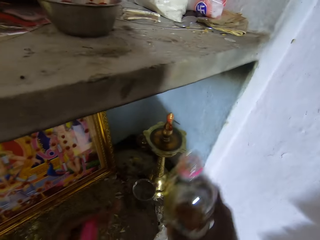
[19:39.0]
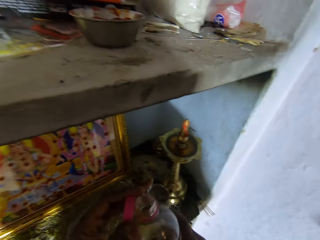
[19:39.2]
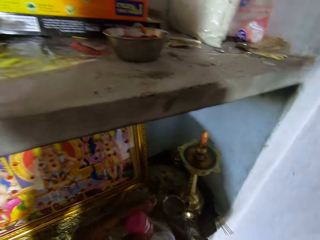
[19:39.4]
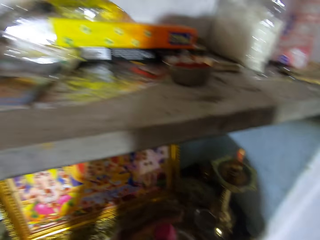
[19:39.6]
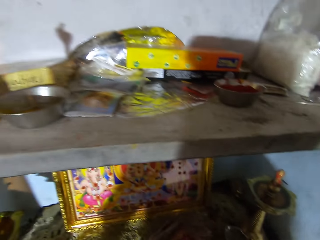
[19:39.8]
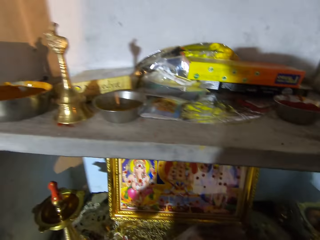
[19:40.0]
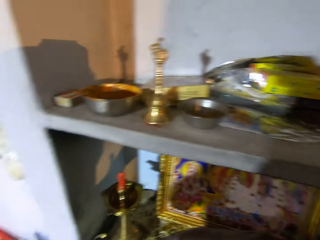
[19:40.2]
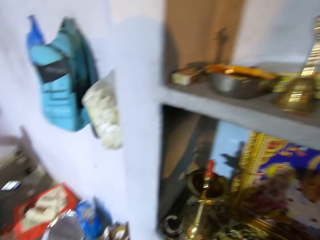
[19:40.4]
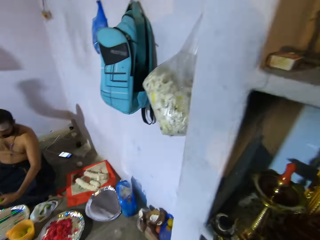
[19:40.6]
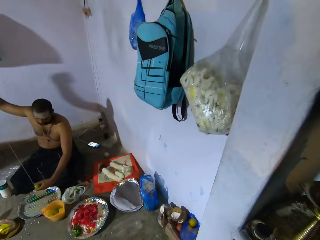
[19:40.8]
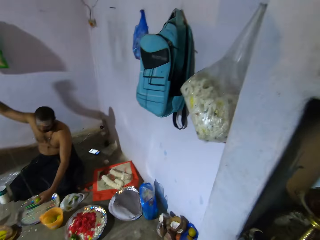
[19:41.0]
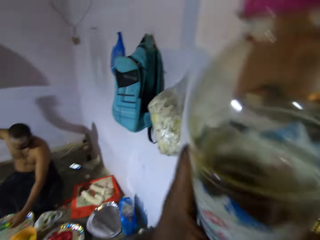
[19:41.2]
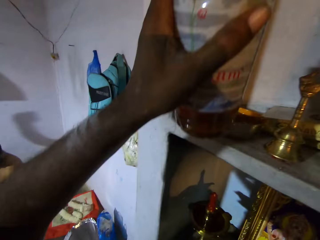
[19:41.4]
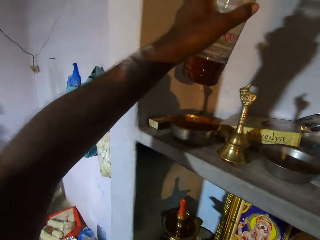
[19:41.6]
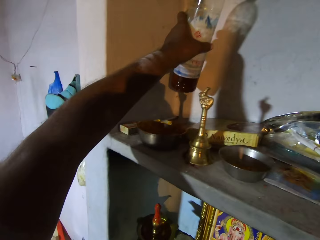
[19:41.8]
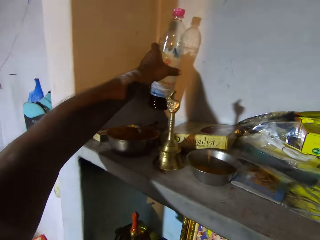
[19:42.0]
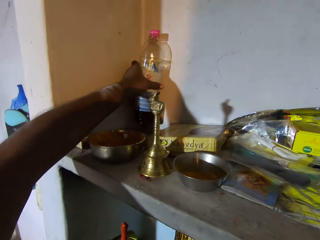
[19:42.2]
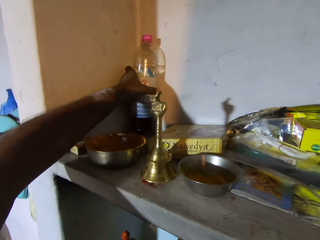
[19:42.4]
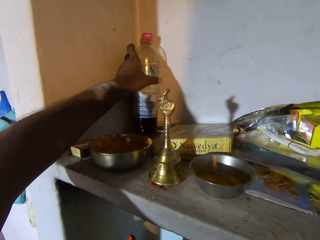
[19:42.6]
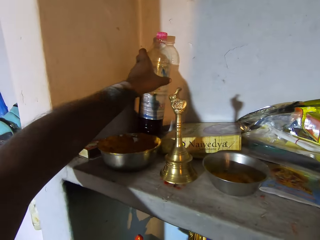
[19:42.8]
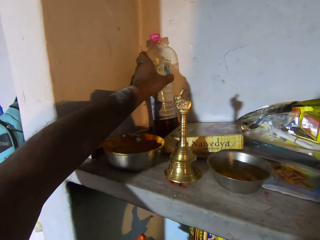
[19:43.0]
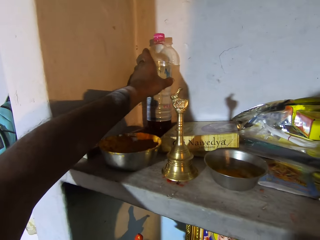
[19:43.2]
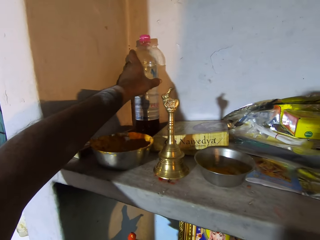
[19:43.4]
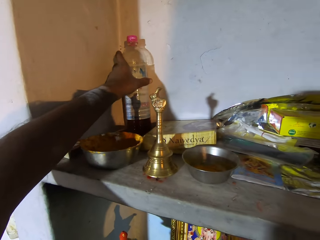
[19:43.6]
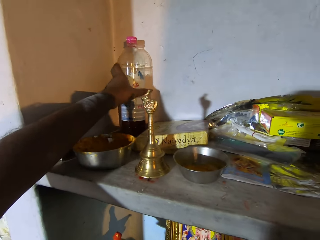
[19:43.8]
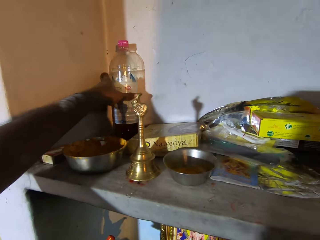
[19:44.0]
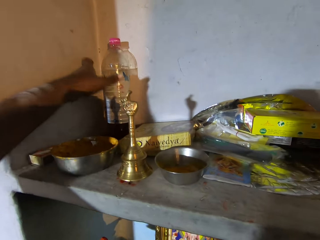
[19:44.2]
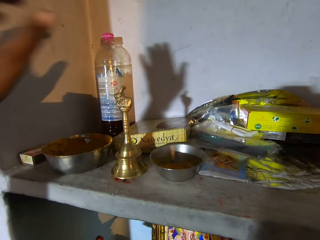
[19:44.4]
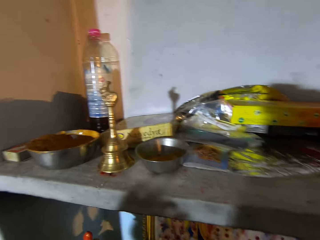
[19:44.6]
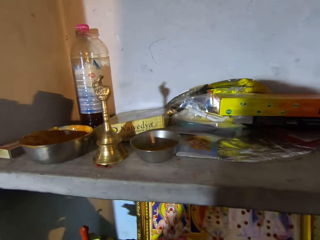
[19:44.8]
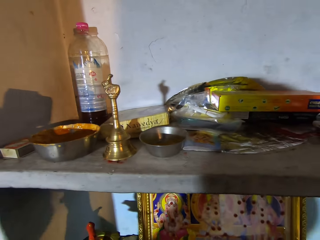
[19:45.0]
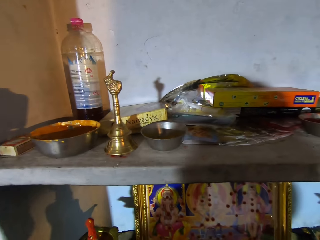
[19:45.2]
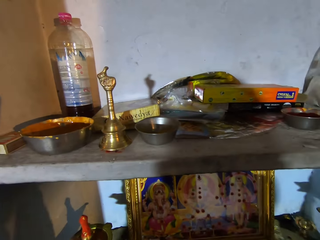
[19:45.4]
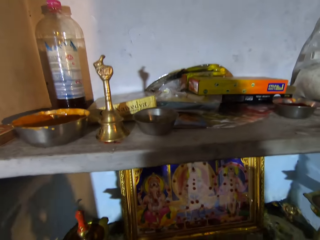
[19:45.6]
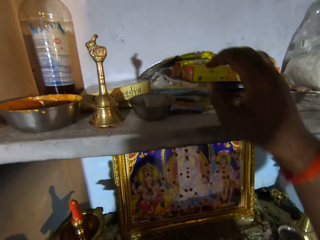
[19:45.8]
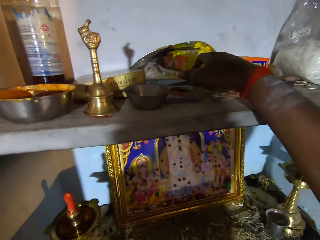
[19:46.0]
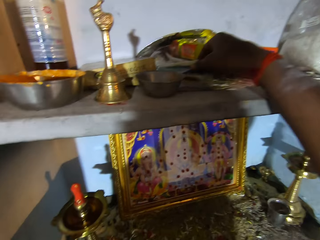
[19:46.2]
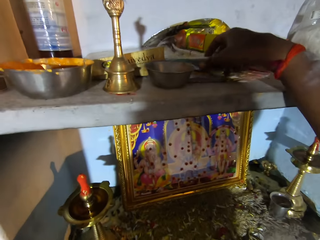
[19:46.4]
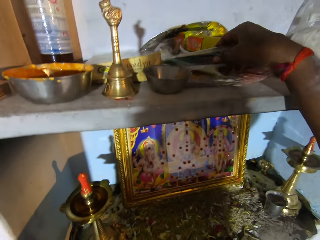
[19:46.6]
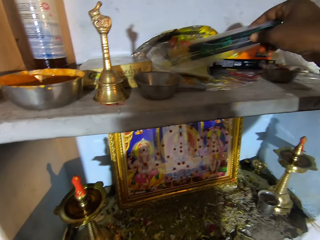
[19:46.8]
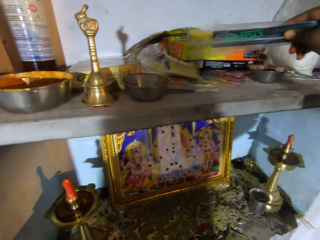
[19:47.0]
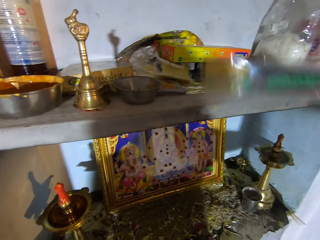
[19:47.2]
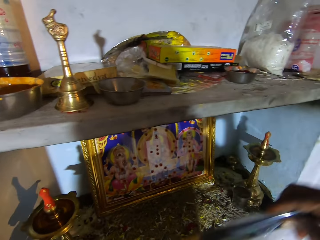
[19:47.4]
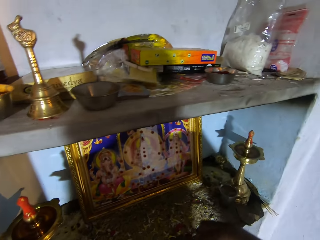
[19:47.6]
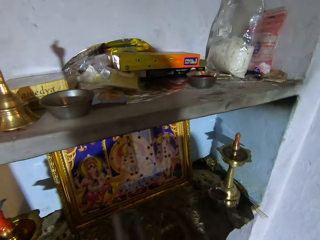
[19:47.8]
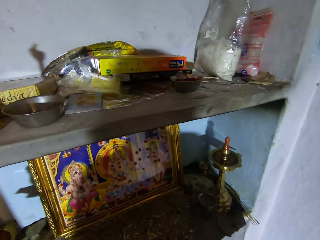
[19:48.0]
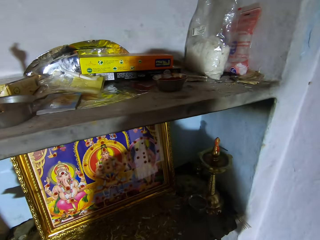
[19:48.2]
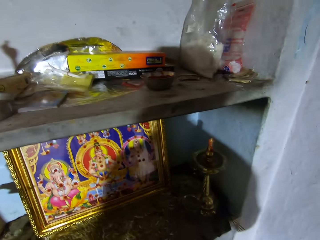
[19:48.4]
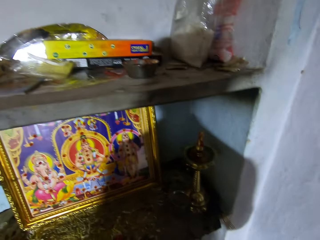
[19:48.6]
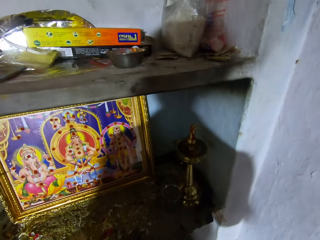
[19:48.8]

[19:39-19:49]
The camera wearer corks the oil bottle with the bottle lid. They place the oil bottle on the shelf. They pick up a packet of incense sticks.

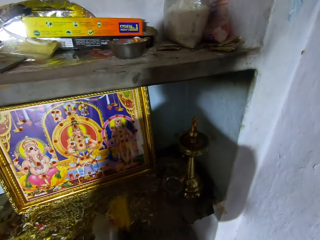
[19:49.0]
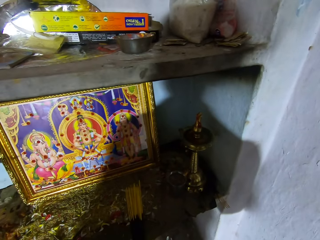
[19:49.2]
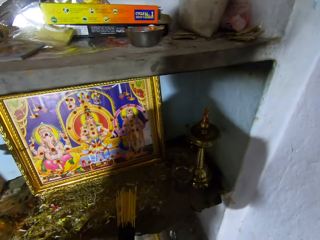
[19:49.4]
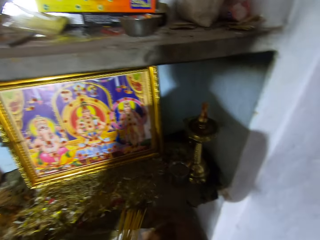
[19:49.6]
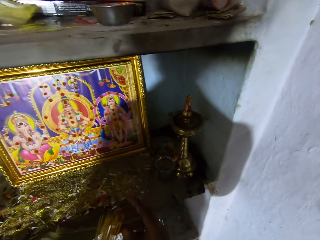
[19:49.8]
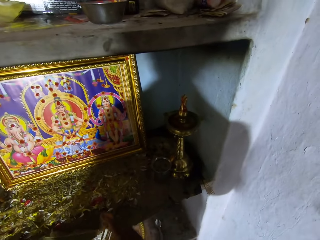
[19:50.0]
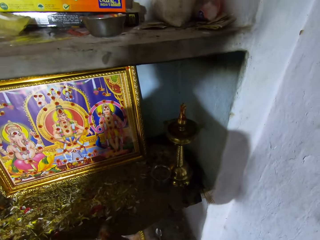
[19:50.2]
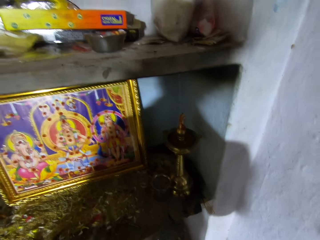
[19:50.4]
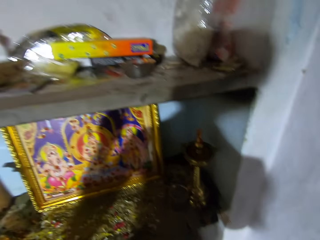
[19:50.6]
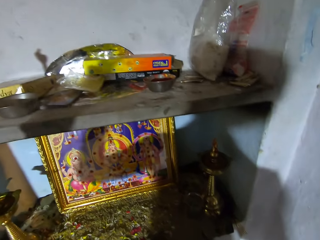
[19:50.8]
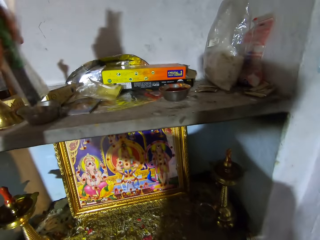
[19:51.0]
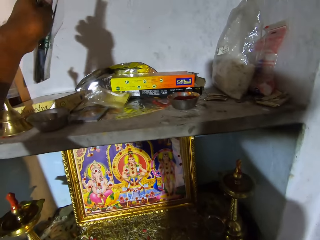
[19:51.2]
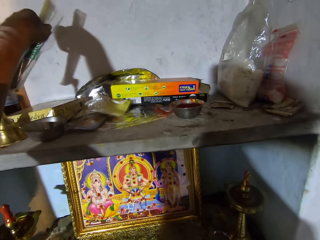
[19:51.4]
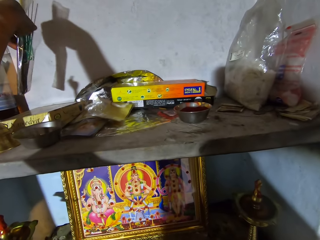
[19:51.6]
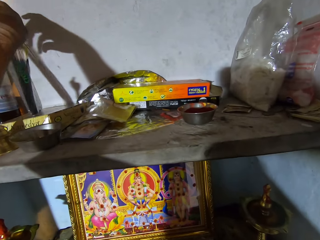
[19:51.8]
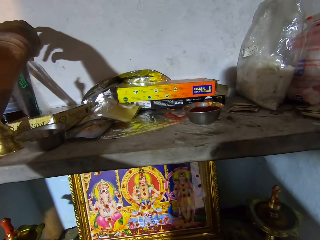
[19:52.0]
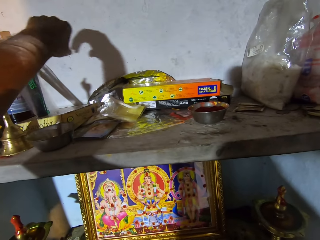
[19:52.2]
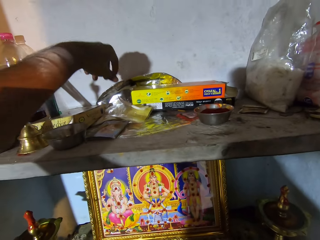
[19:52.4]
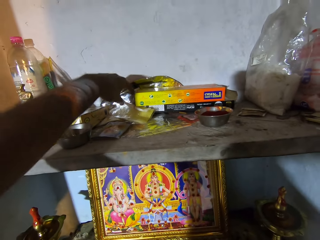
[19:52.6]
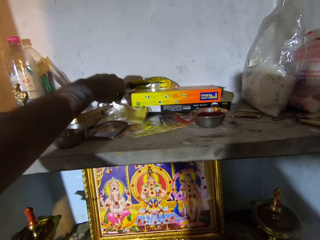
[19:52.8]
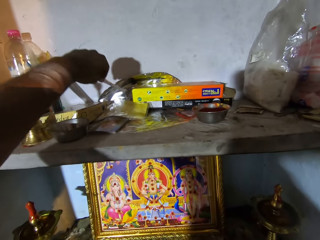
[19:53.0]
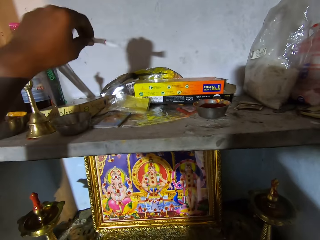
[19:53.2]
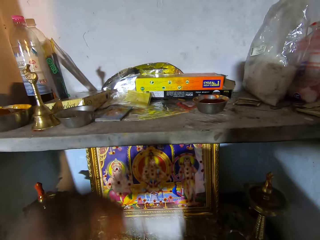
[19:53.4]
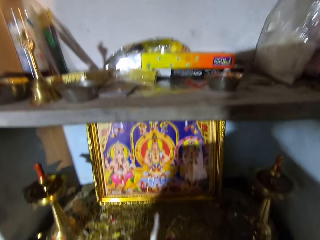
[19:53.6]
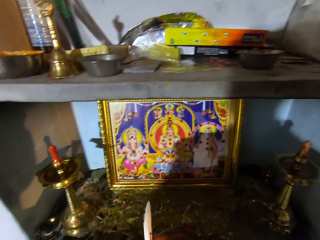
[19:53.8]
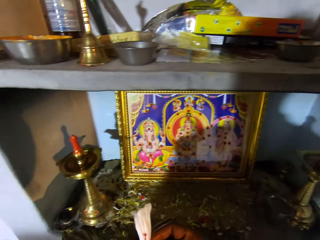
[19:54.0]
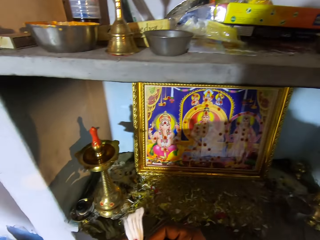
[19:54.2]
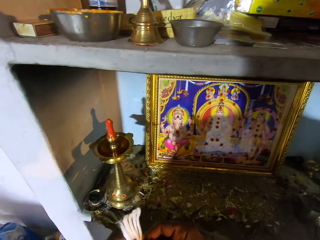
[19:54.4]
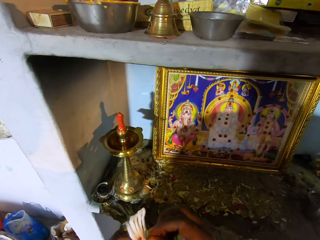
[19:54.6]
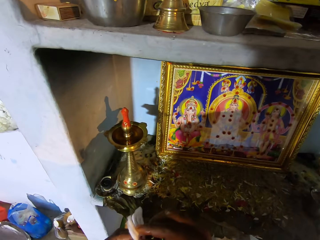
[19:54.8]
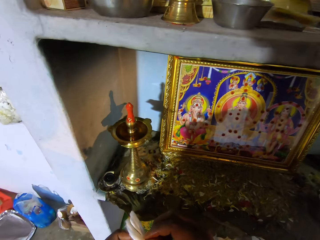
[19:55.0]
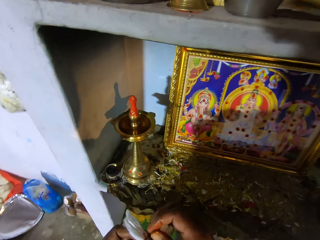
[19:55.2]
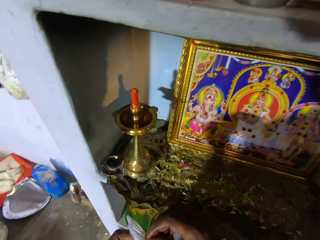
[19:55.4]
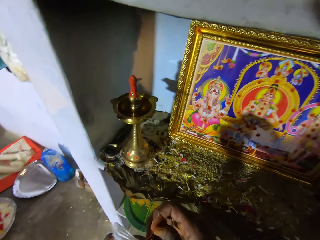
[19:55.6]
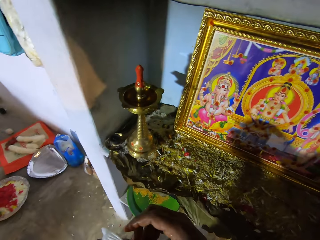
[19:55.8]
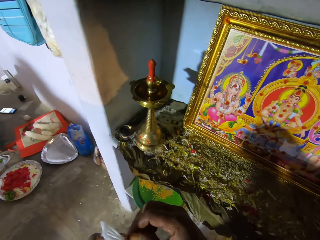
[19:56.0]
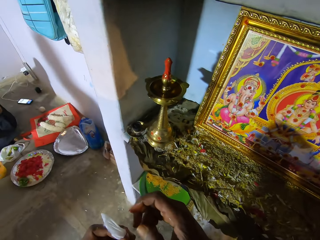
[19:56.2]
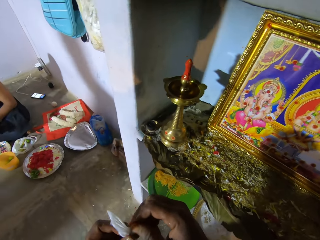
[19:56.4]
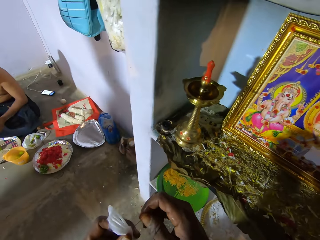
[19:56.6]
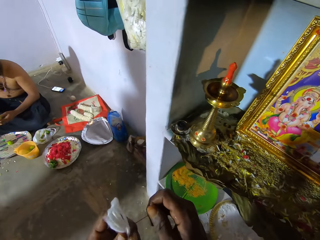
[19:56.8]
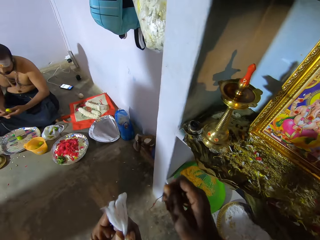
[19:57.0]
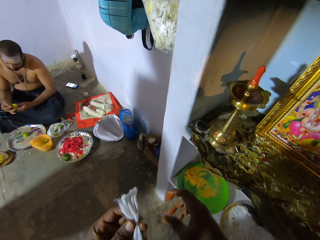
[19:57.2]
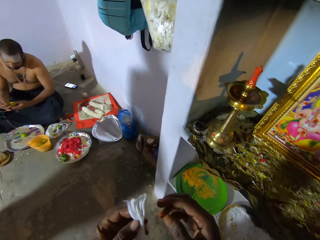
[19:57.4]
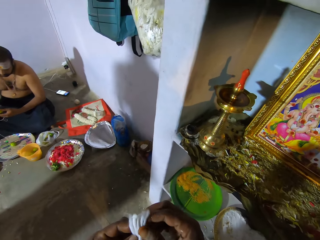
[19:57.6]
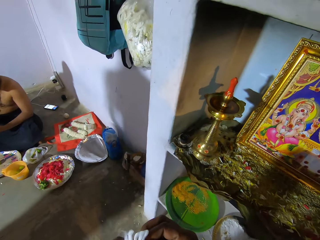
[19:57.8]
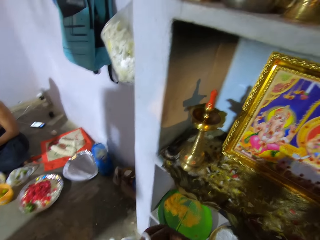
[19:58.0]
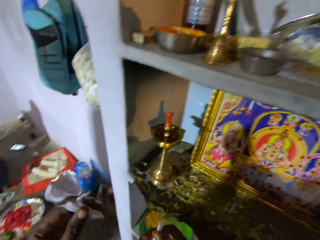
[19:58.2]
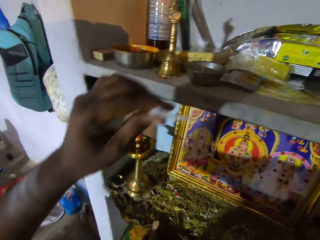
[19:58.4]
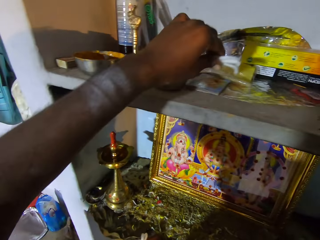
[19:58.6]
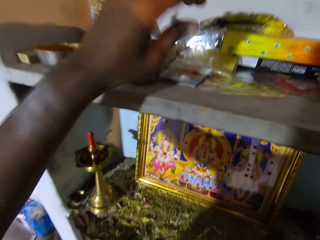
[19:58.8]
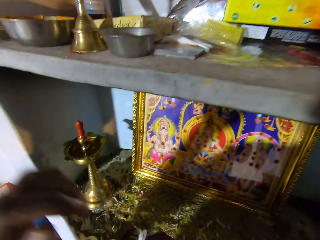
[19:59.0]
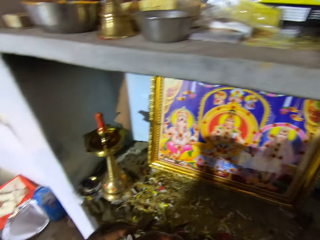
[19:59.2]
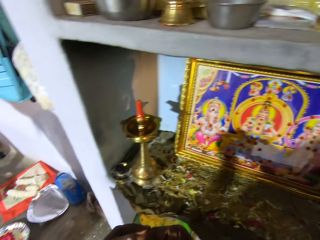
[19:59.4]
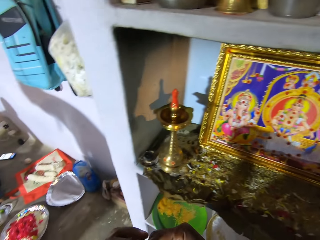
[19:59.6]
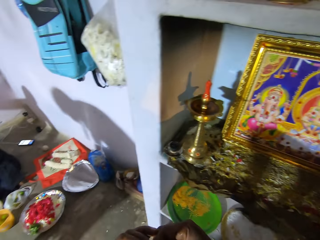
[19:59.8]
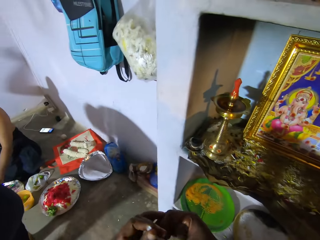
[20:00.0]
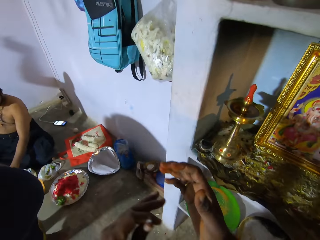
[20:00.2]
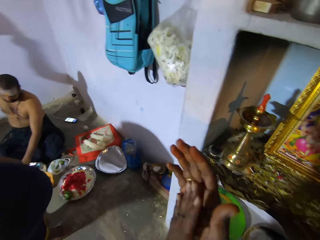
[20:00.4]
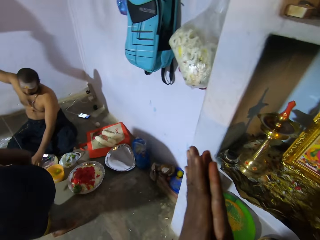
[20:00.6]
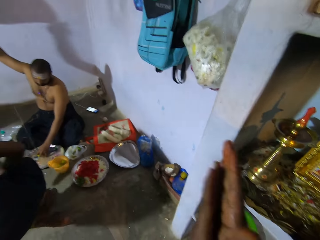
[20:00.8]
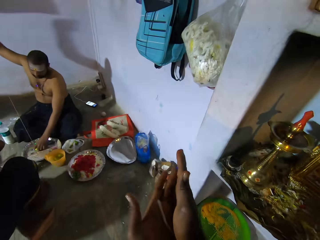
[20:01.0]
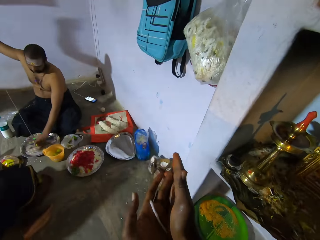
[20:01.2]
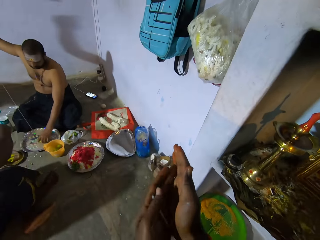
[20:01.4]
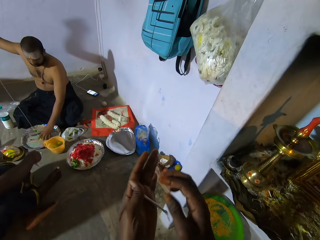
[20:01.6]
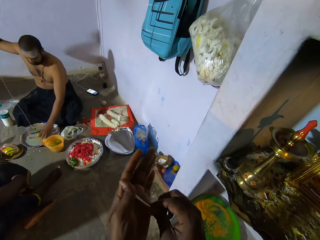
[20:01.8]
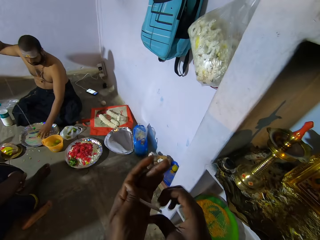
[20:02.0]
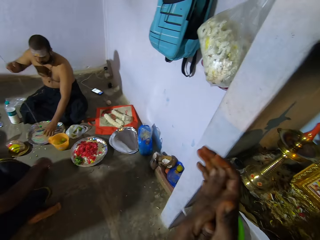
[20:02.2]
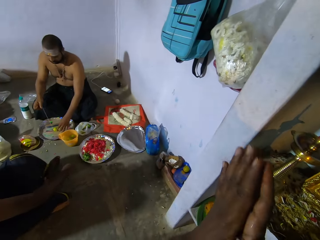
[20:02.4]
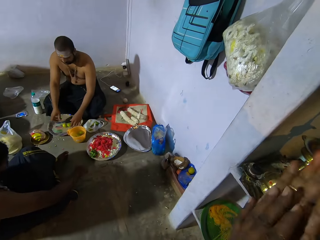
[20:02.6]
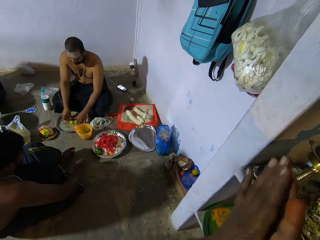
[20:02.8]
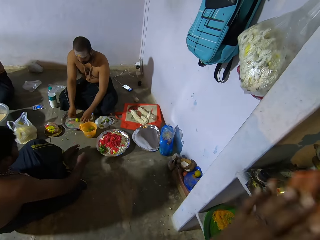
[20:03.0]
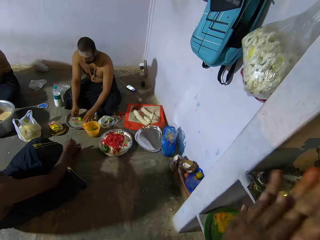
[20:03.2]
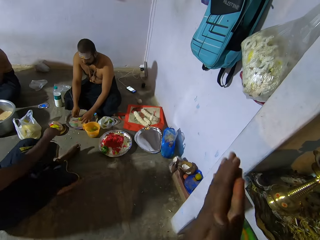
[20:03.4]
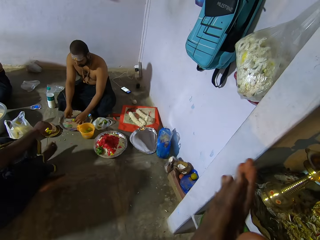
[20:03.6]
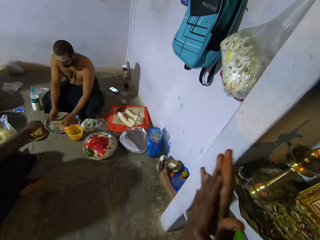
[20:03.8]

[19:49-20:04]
The camera wearer opens the packet of incense sticks. They drop the packet of incense sticks on the shelf. They pick up a wick paper or cottons on the shelf. They unfold the cottons. They cut the wick paper. They drop the wick paper on the shelf. They roll the cotton with both hands.
